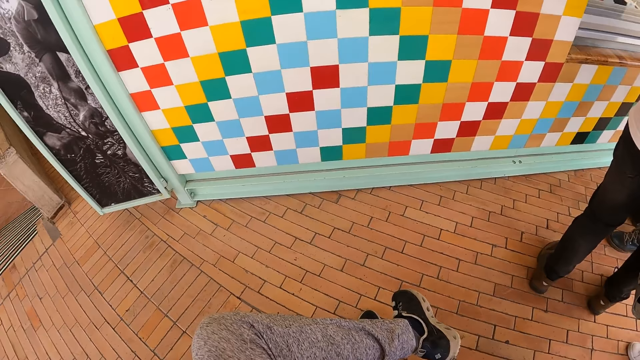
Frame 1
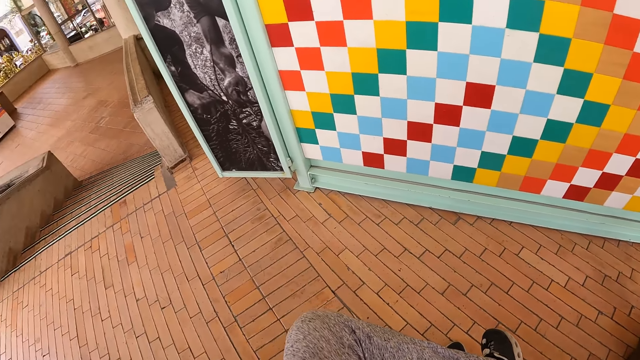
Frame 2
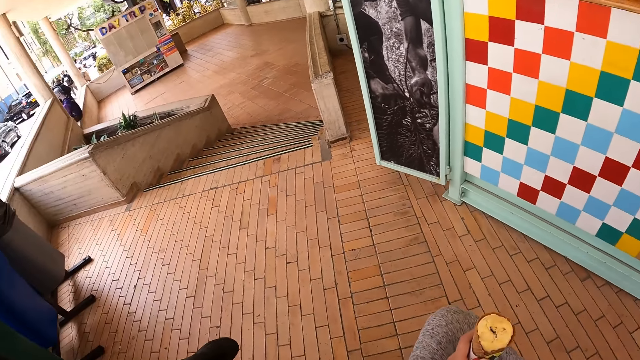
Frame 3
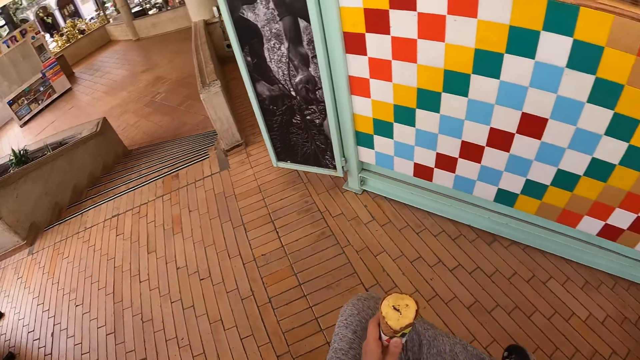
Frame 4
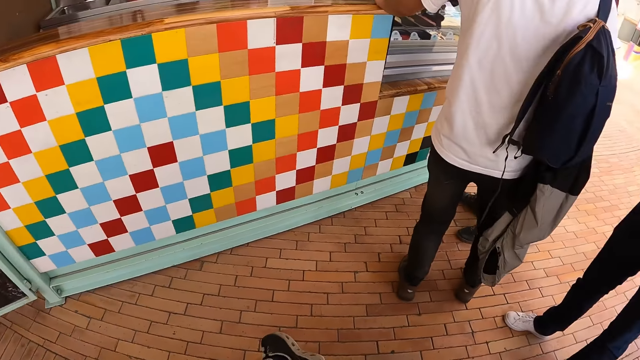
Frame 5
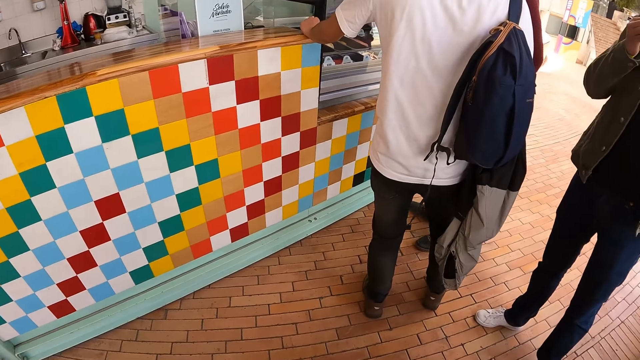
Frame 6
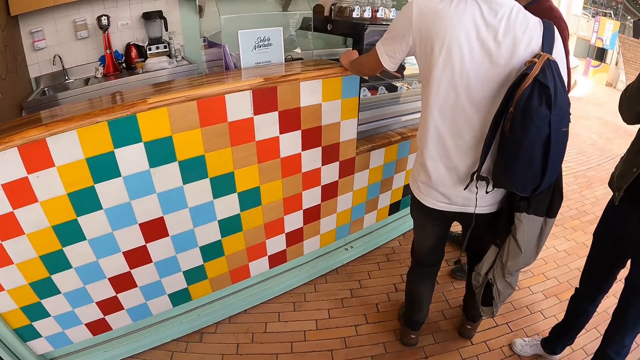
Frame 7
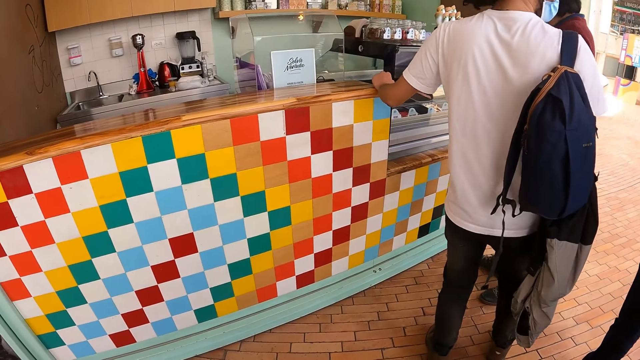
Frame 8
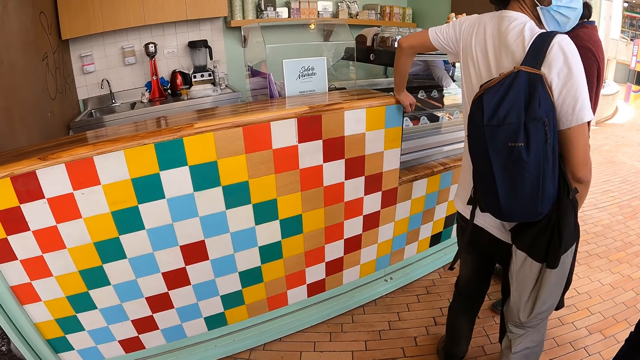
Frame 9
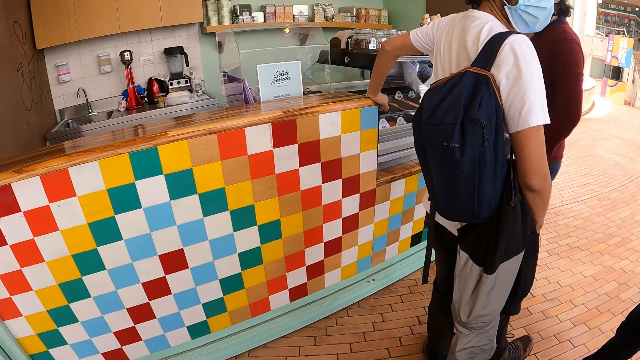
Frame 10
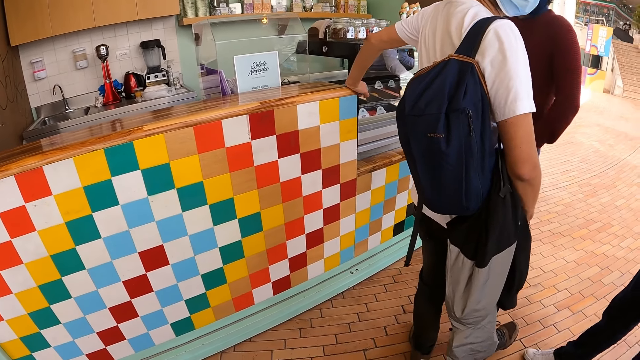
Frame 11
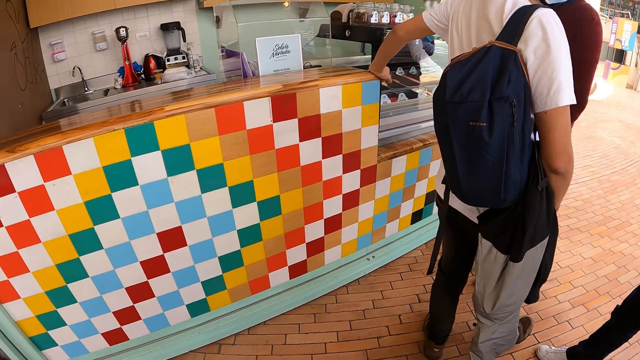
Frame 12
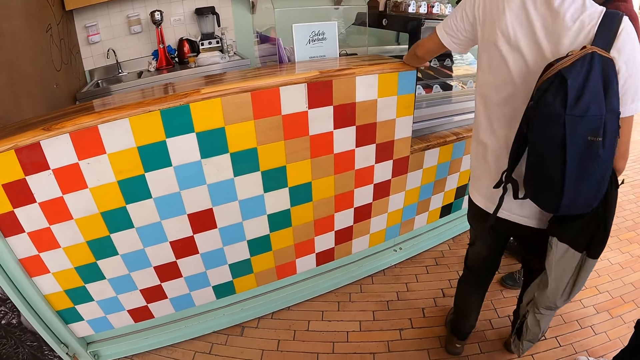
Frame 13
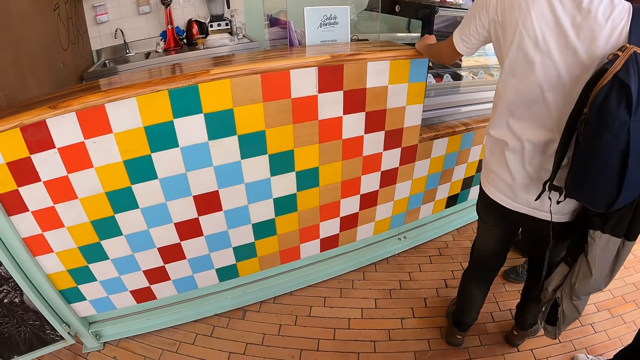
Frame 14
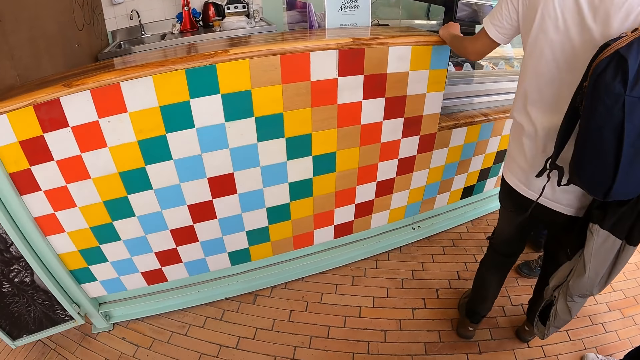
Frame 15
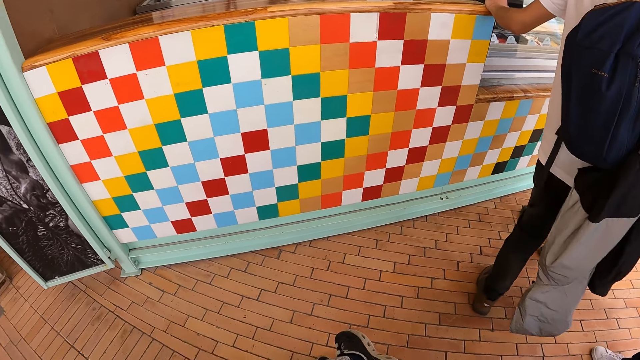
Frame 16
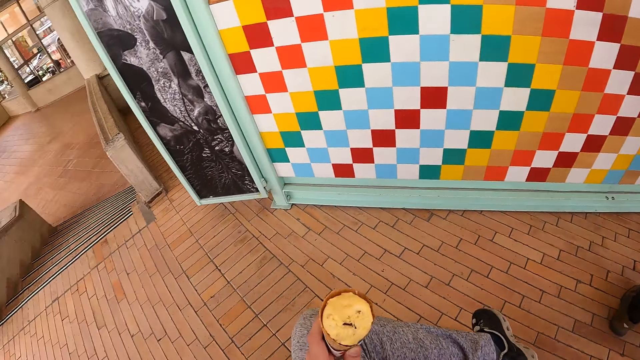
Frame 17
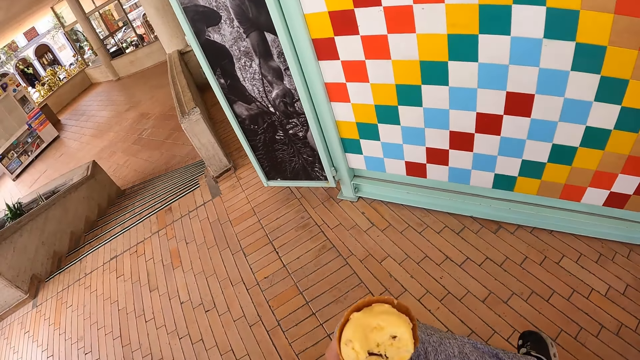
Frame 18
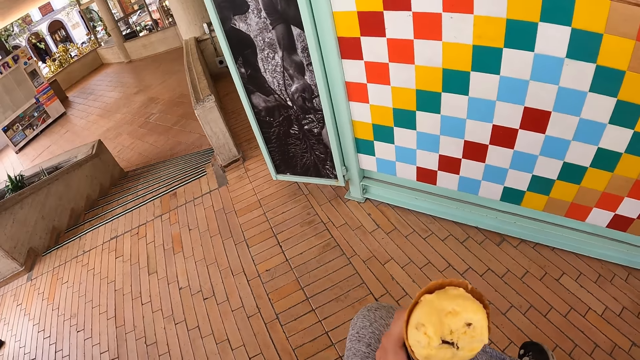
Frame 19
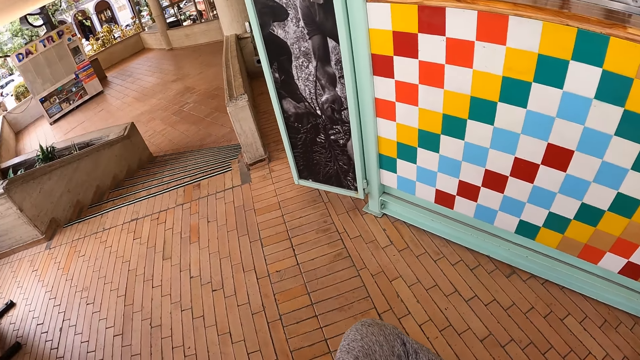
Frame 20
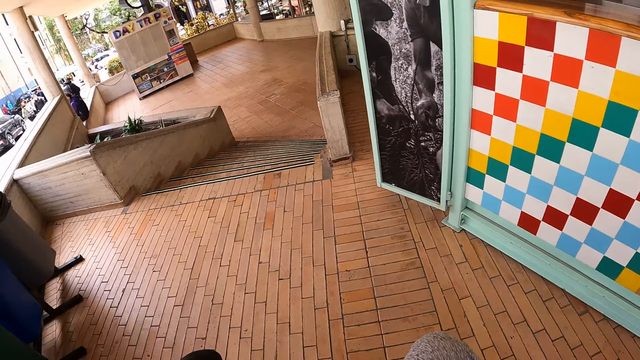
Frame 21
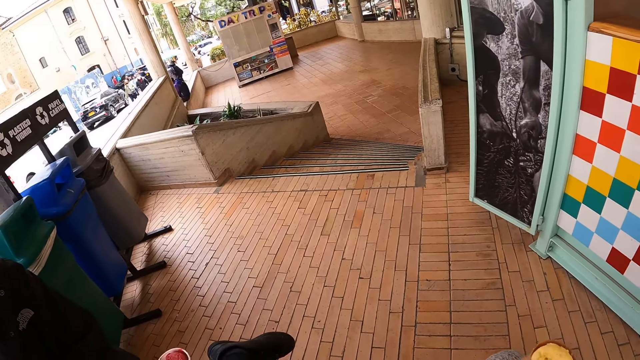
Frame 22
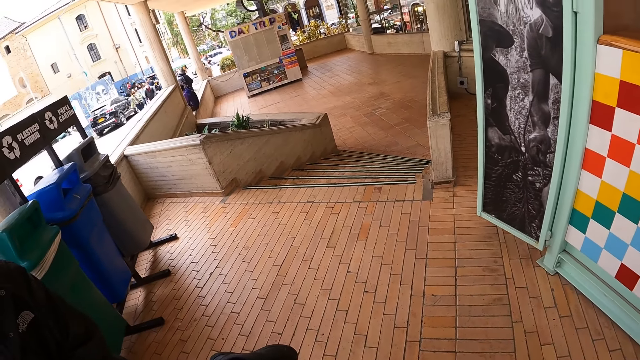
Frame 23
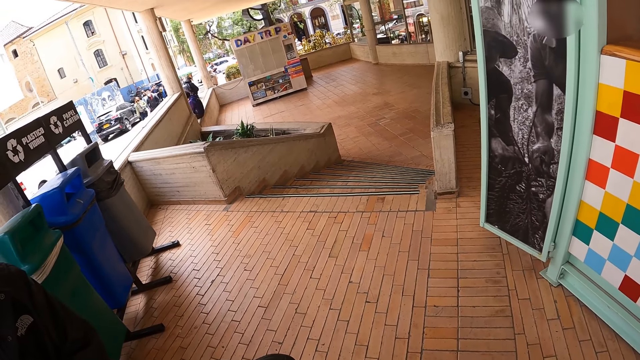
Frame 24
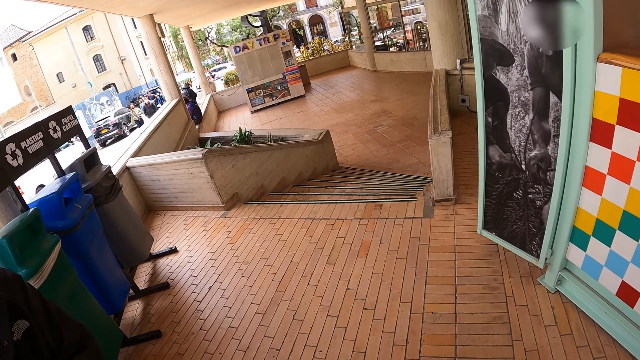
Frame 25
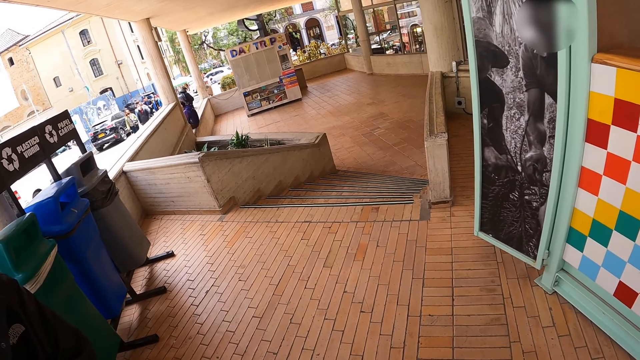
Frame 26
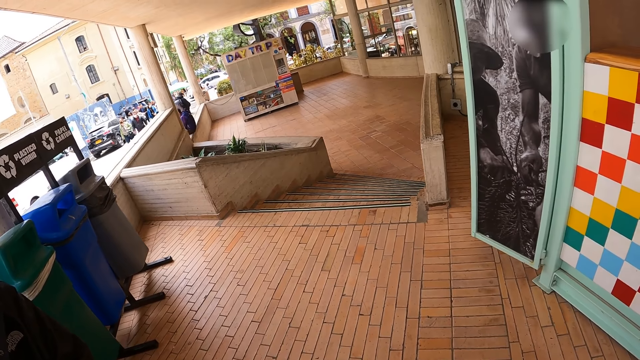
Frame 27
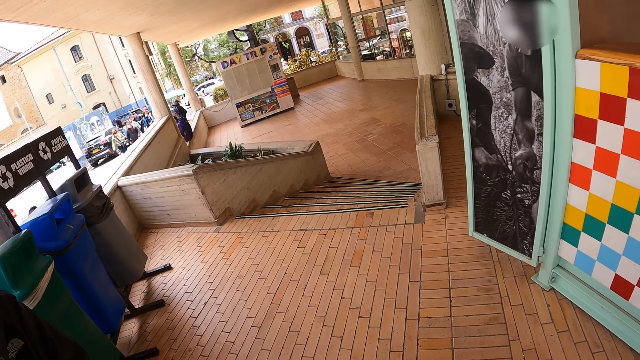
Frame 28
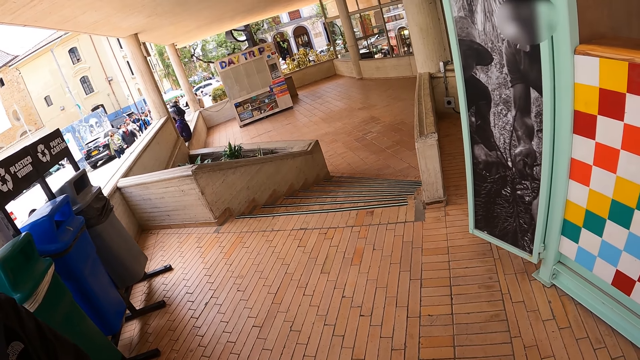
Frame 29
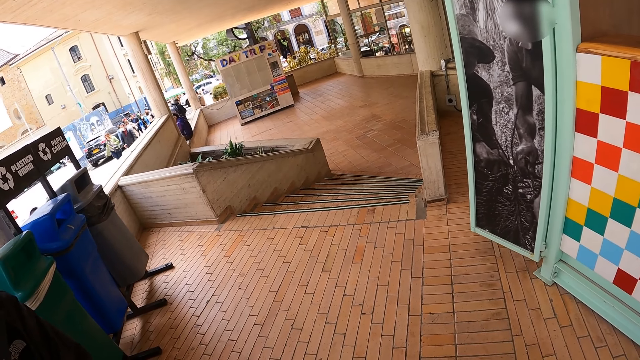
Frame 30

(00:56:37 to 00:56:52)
The camera wearer looks around. They move the ice cream with the left hand. They look ahead. They raise the ice cone. They look around. They move the ice cream with the left hand.

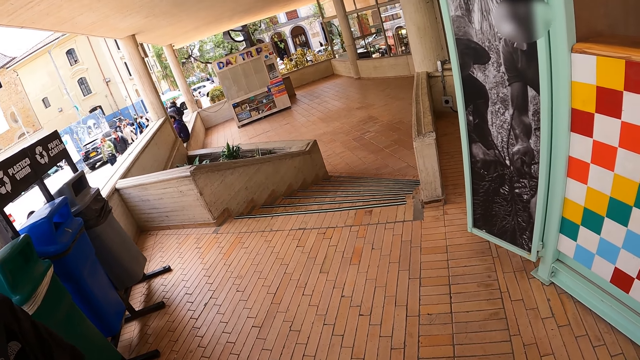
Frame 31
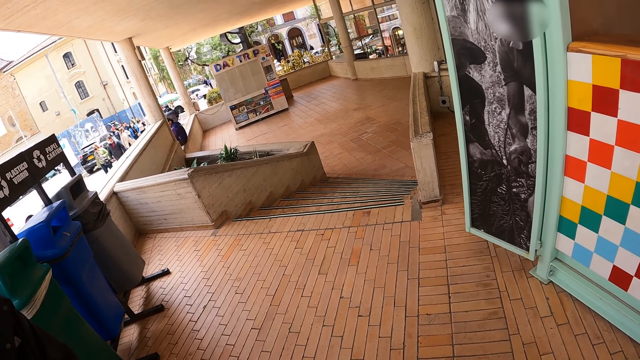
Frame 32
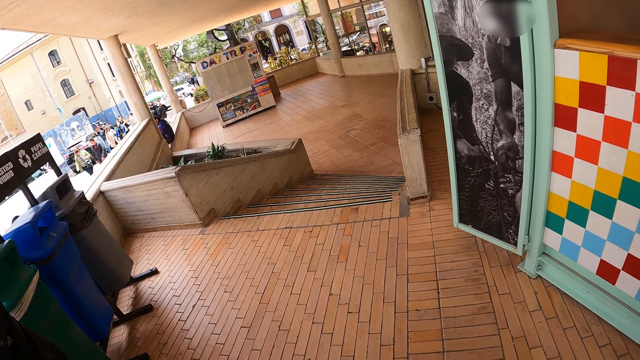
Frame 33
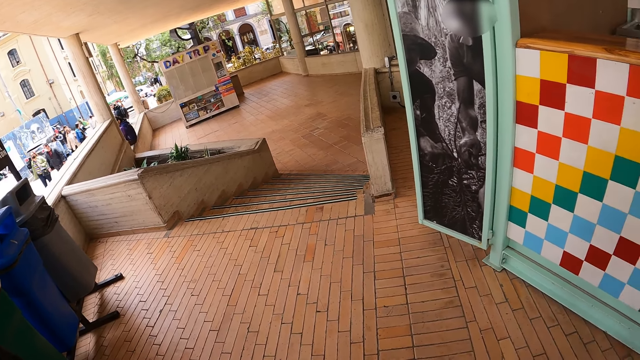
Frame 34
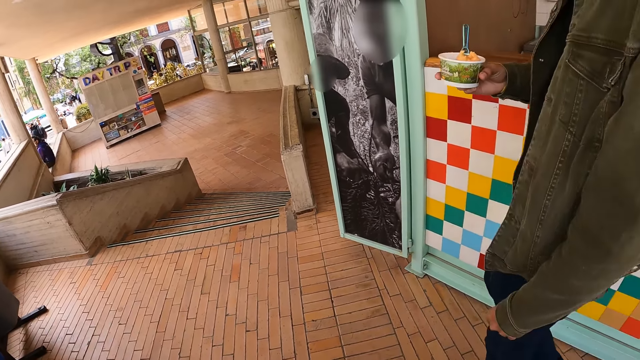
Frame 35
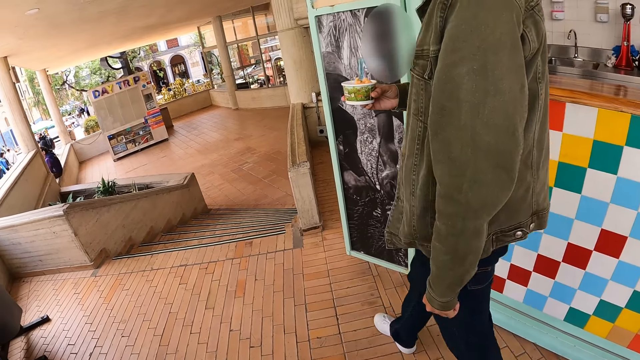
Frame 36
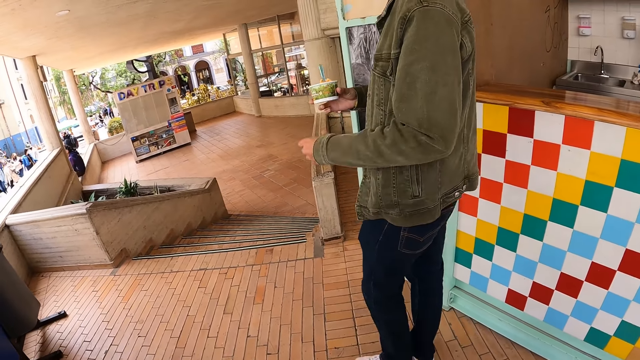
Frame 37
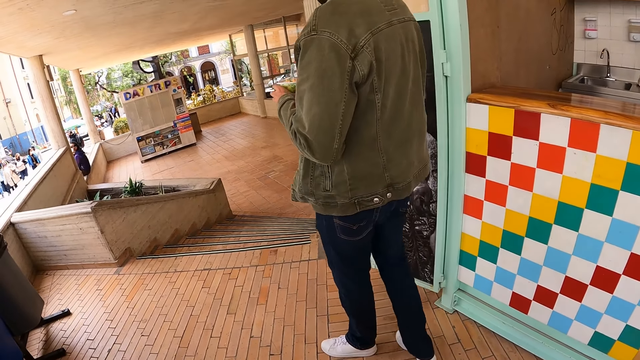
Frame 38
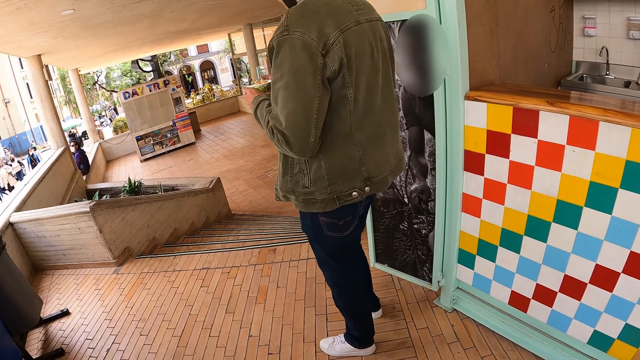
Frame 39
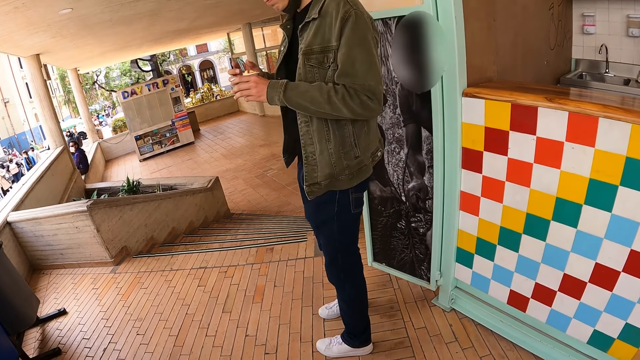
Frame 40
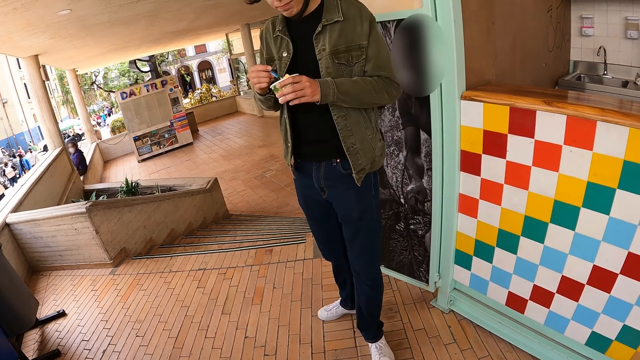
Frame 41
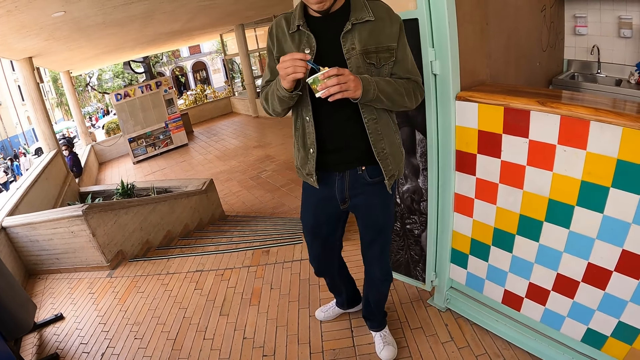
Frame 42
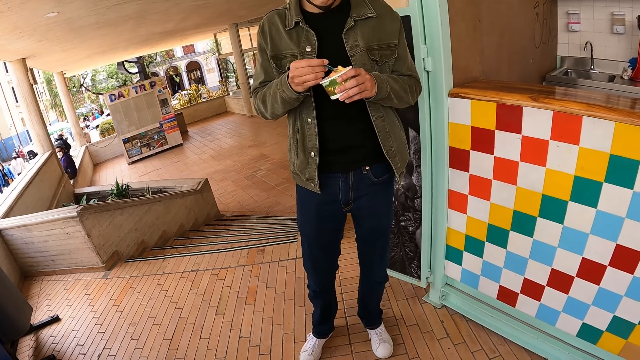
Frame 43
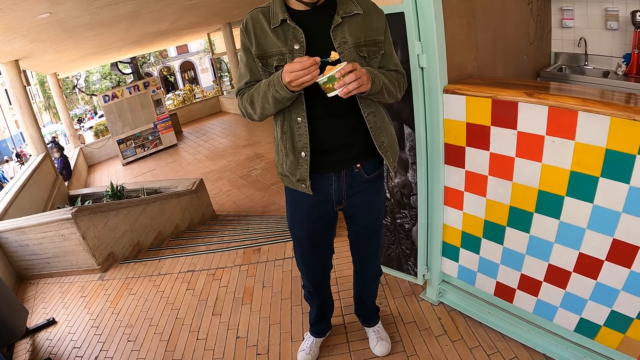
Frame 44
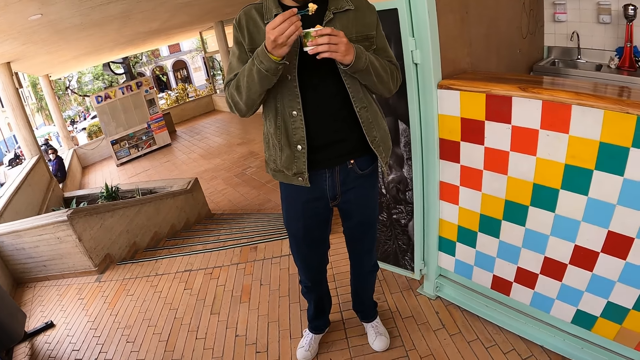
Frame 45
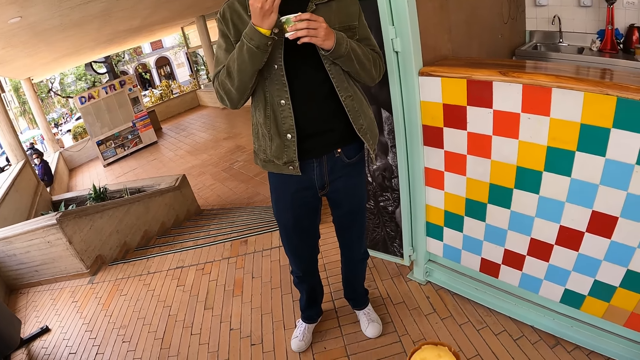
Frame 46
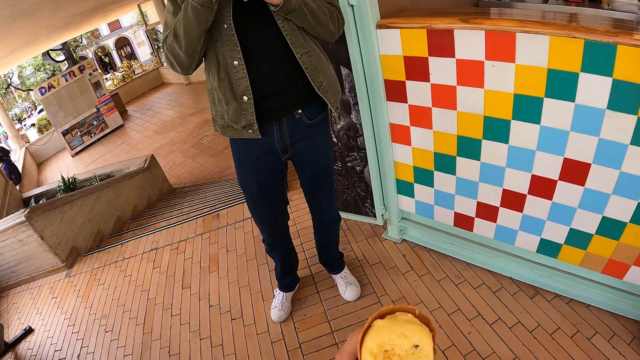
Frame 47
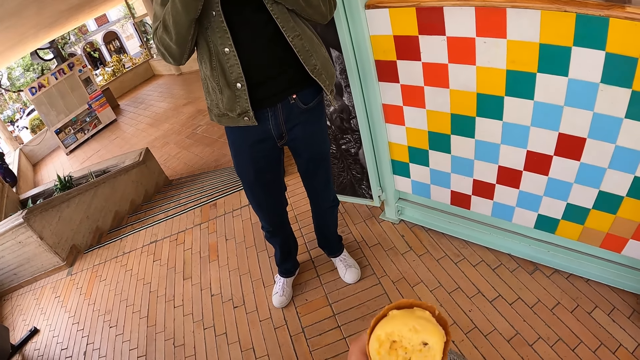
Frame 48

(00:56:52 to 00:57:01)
A person walks around. The person scoops ice-cream and eats ice-cream.
